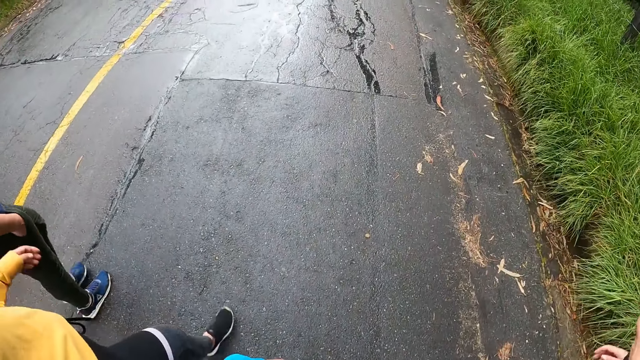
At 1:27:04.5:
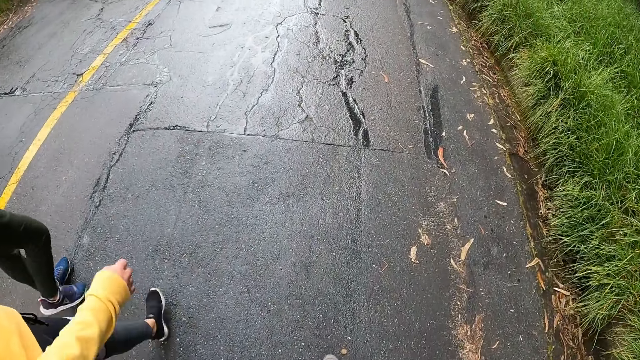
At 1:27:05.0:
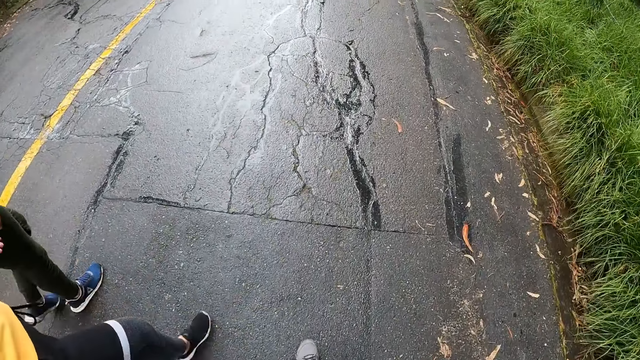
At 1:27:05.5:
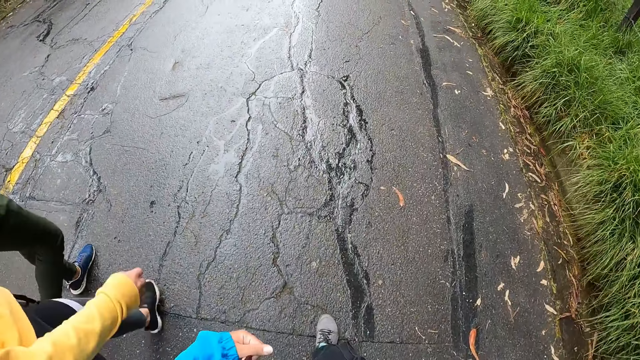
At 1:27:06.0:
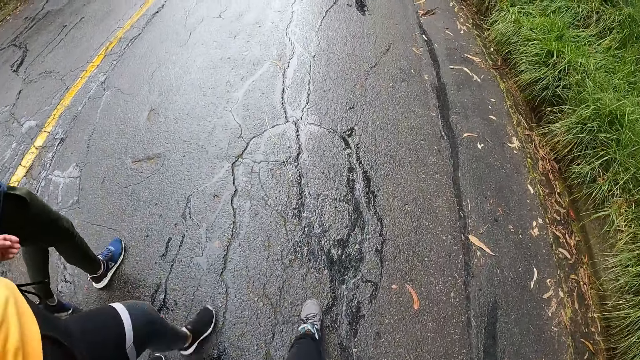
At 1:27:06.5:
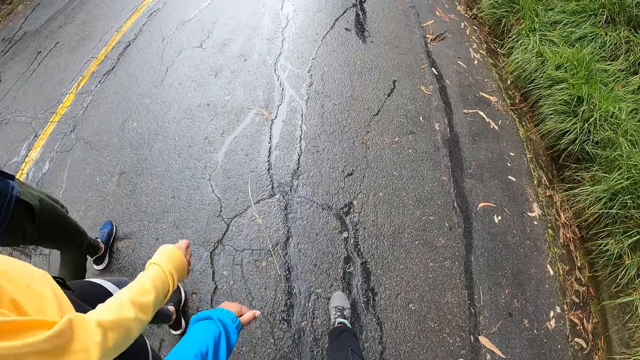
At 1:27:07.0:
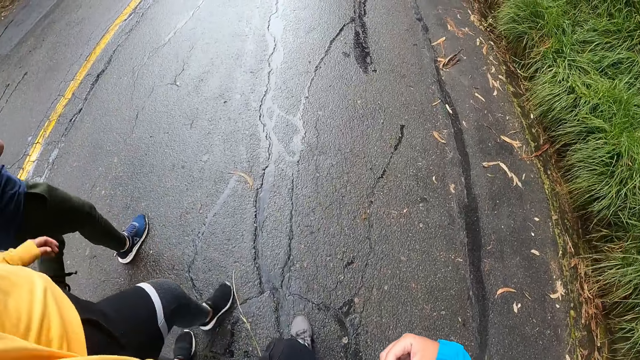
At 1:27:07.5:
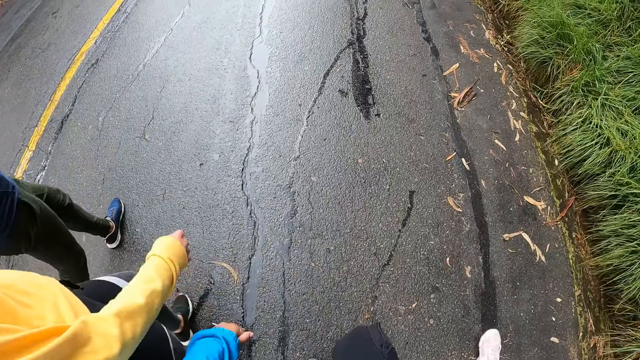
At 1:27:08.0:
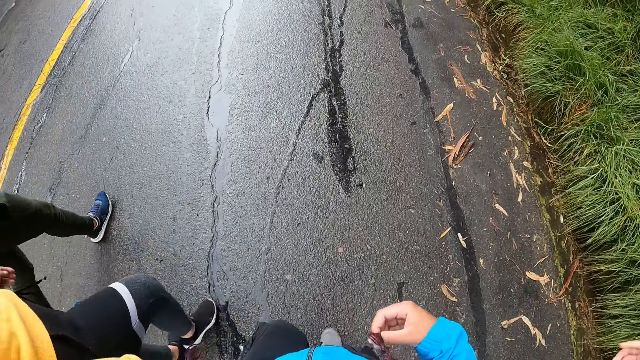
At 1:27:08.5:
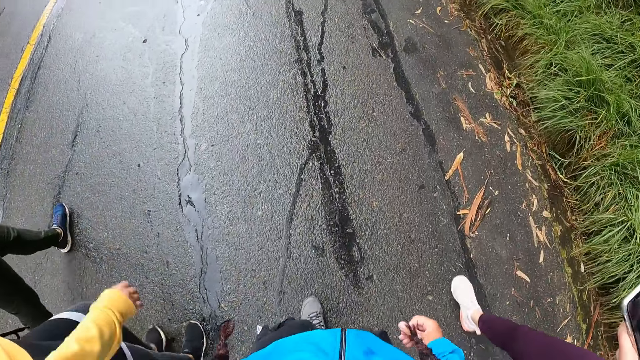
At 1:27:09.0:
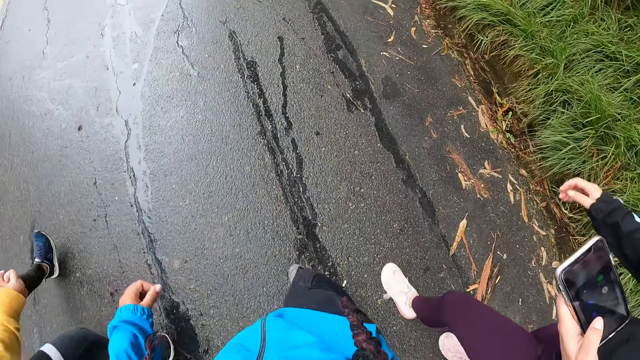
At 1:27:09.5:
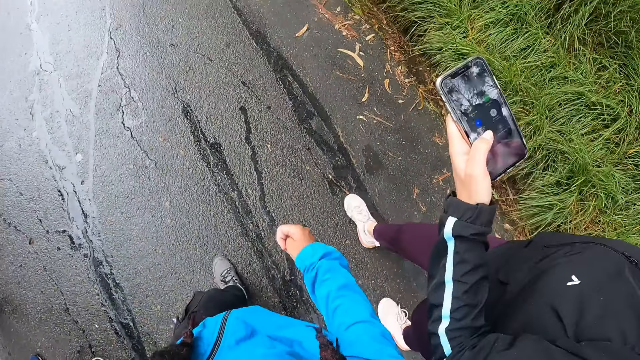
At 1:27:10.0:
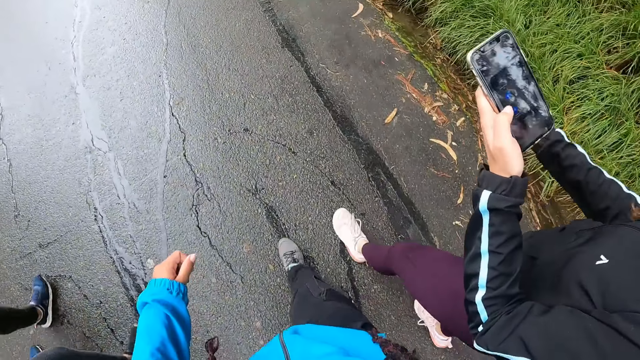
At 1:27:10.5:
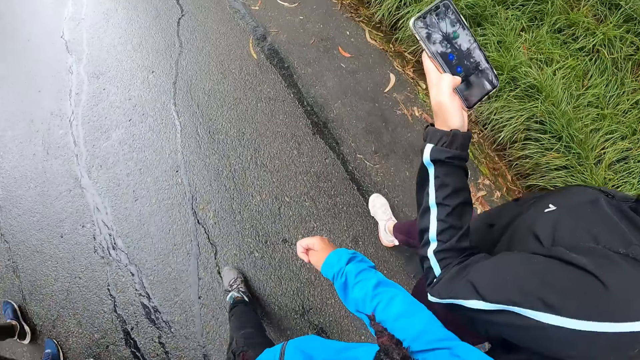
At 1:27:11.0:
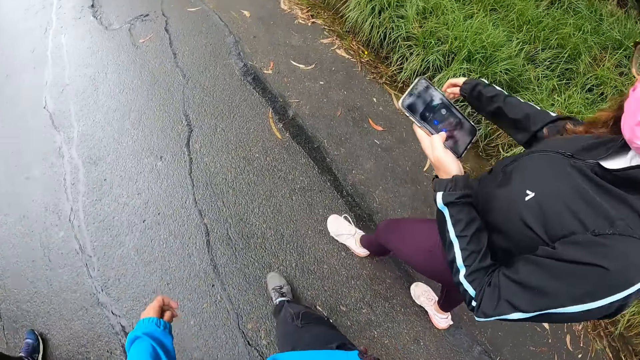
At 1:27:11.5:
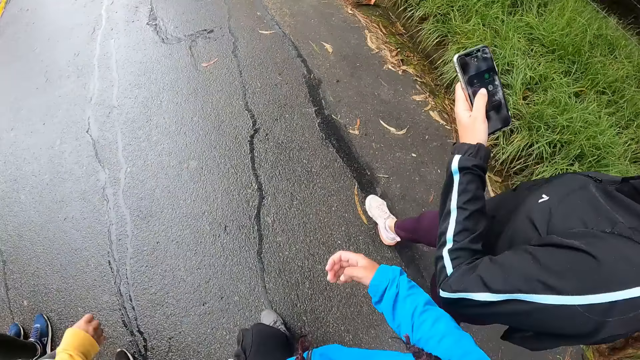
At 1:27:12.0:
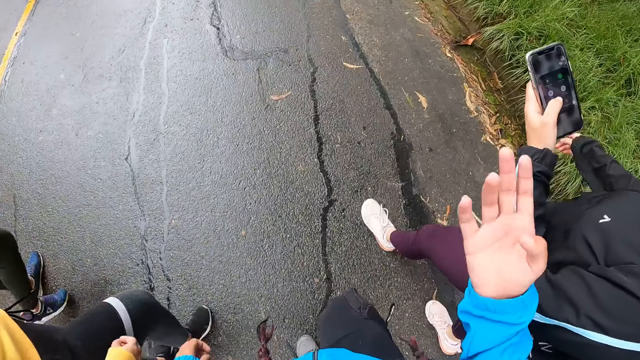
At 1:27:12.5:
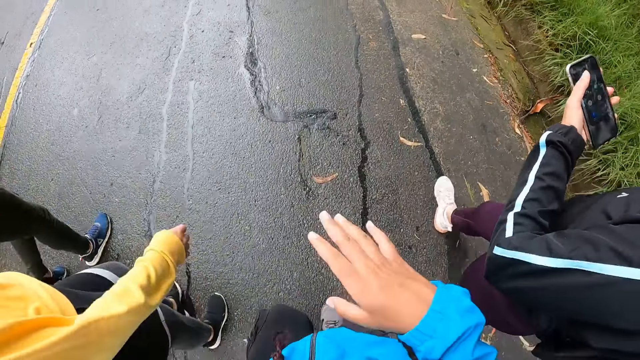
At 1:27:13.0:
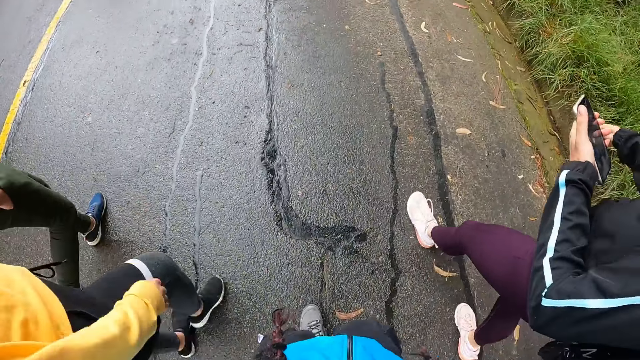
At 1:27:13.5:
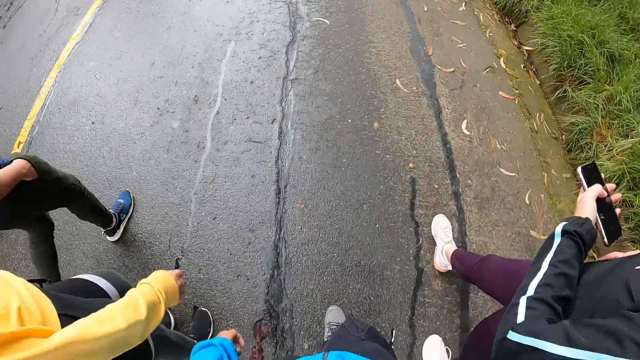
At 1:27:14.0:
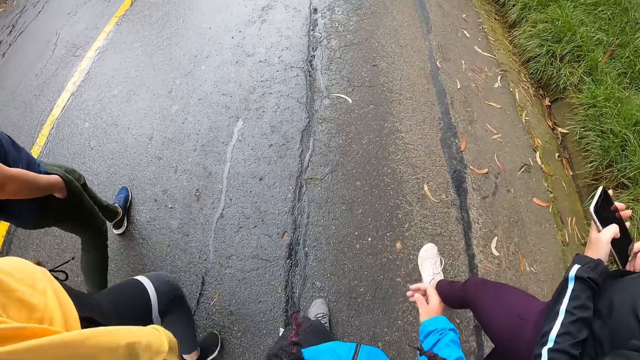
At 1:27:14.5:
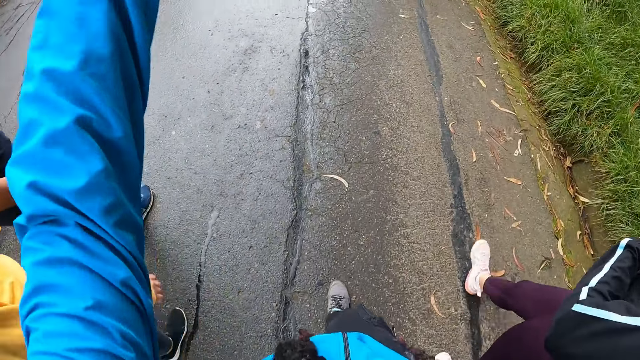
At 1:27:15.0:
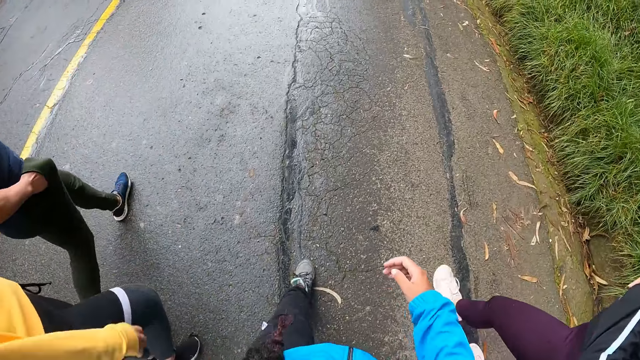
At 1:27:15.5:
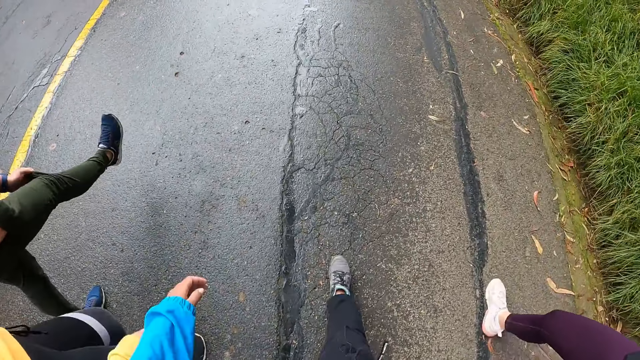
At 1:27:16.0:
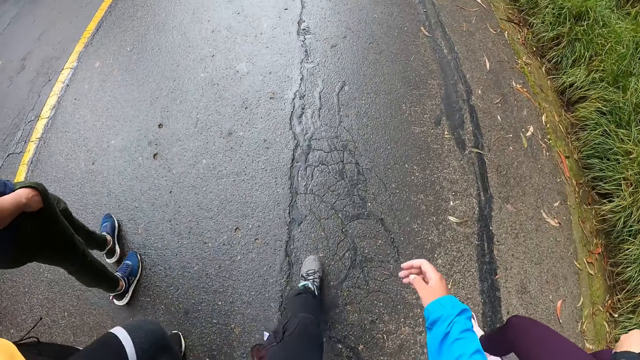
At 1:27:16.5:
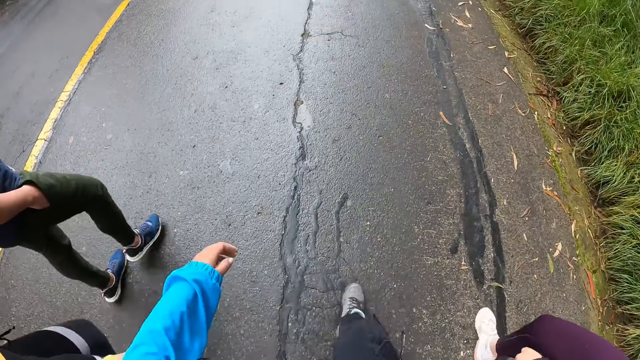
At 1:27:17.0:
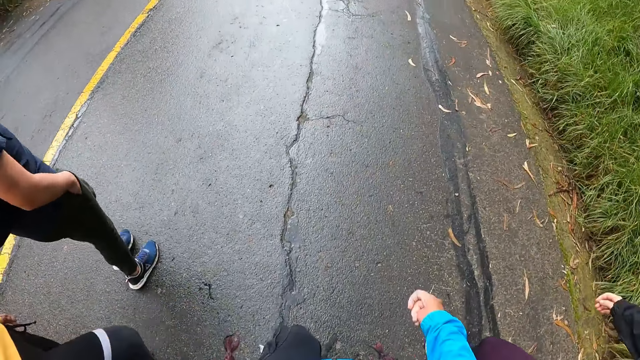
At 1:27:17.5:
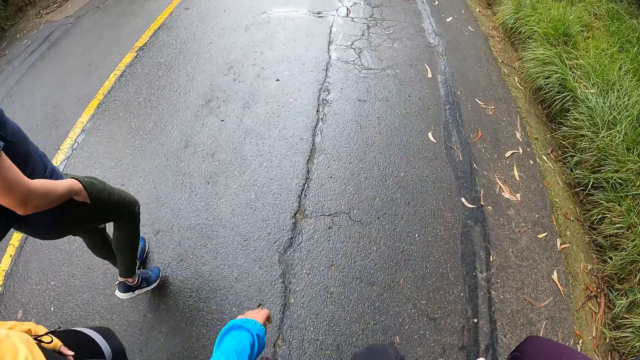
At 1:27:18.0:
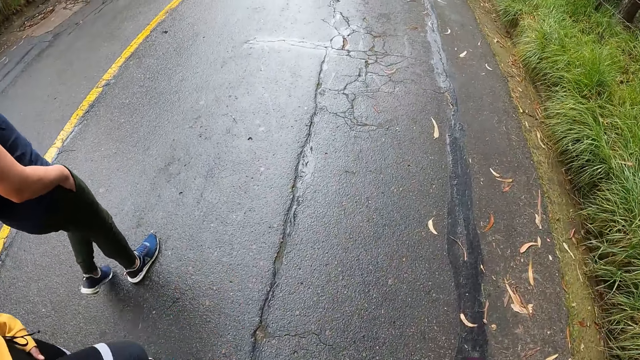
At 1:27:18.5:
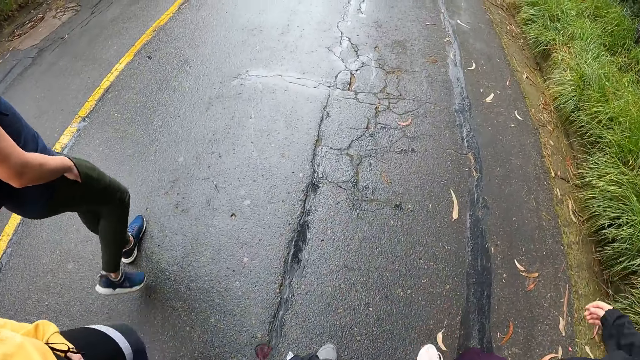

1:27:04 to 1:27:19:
The woman operates the phone in her left hand with her left hand. She inserts the phone into the waist purse with her left hand. The camera wearer lifts up the hand and walks along the road.

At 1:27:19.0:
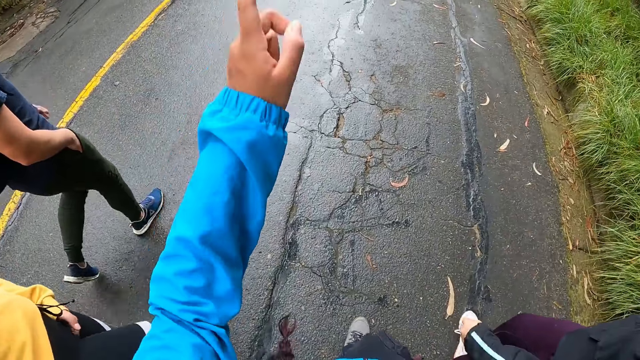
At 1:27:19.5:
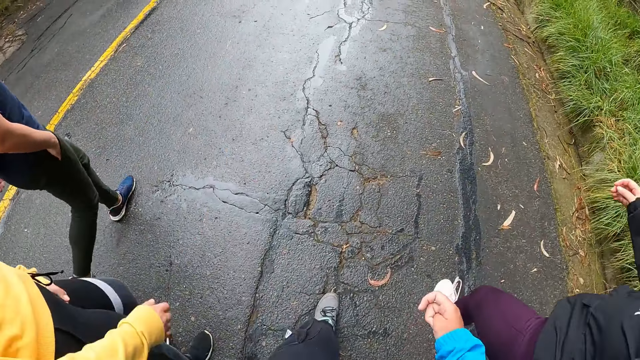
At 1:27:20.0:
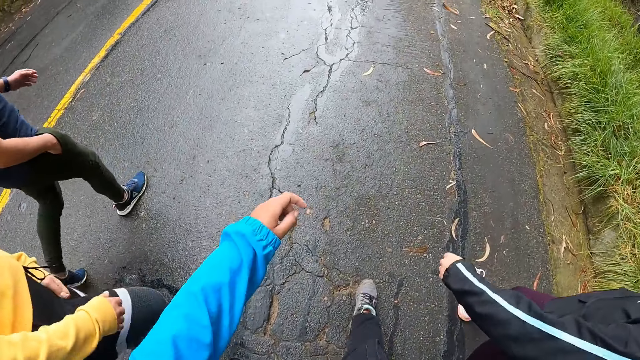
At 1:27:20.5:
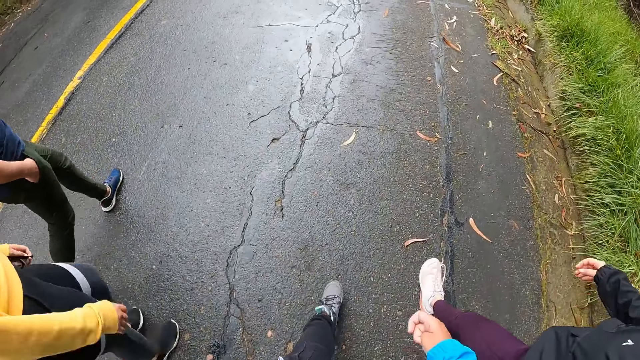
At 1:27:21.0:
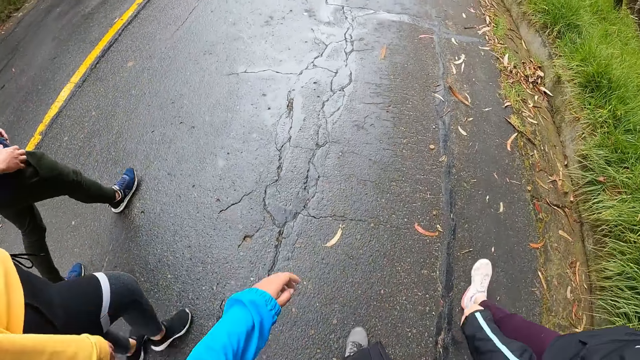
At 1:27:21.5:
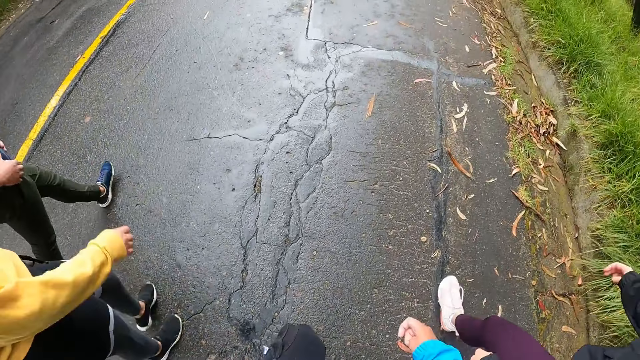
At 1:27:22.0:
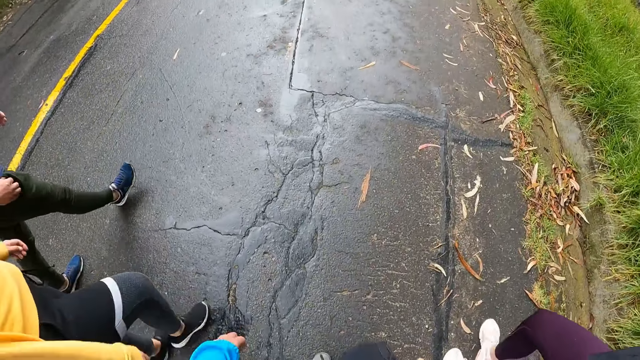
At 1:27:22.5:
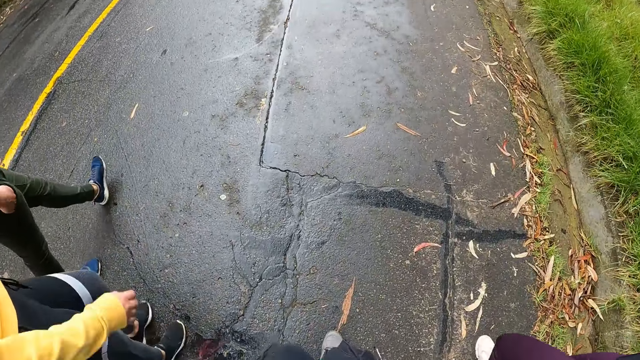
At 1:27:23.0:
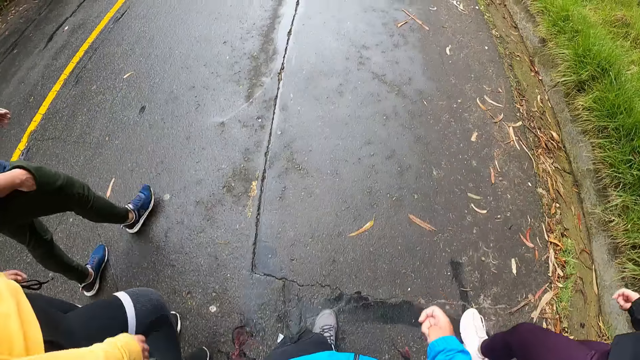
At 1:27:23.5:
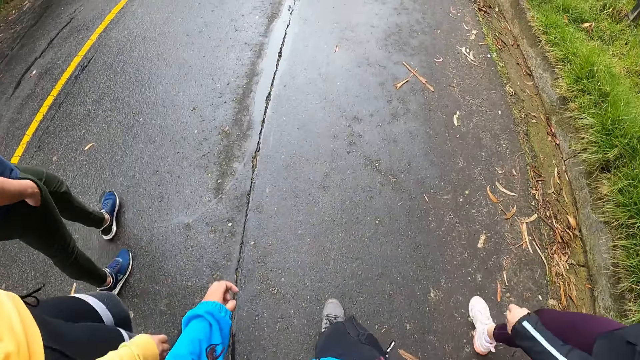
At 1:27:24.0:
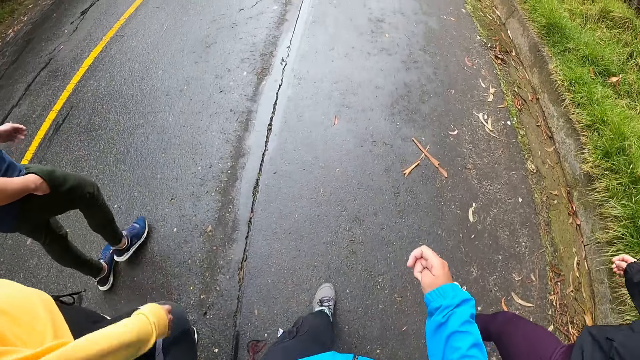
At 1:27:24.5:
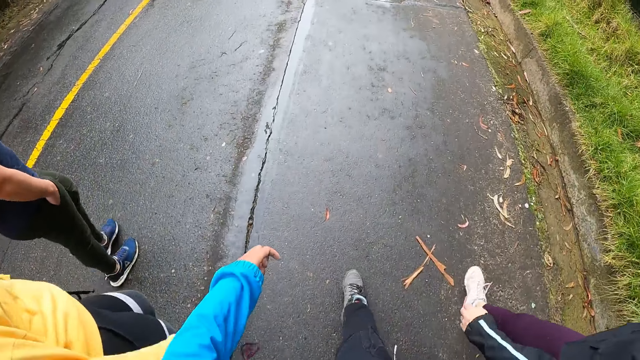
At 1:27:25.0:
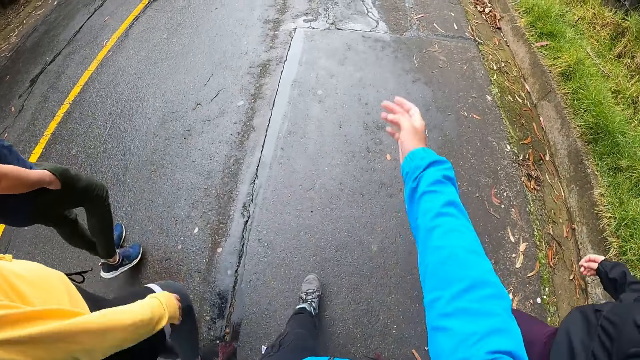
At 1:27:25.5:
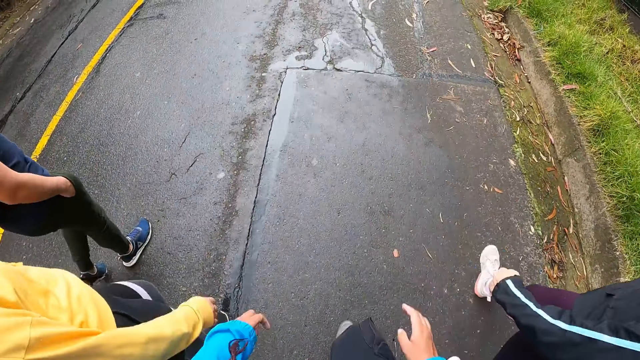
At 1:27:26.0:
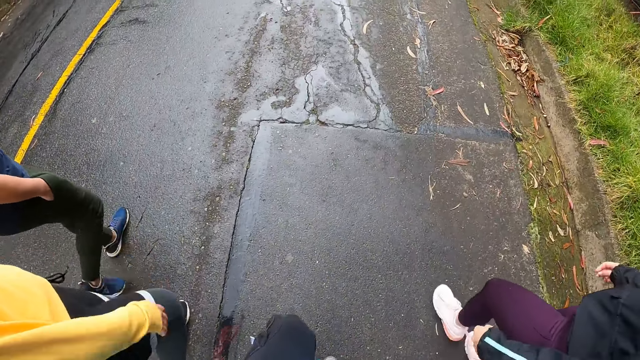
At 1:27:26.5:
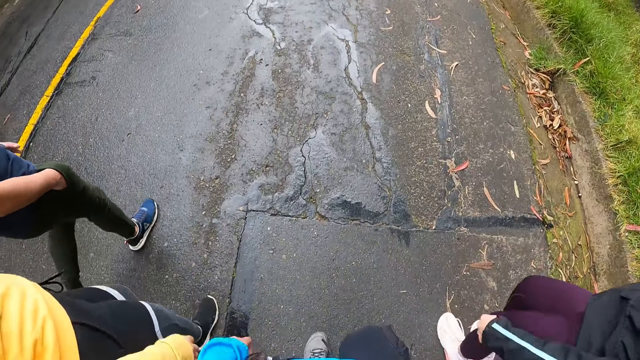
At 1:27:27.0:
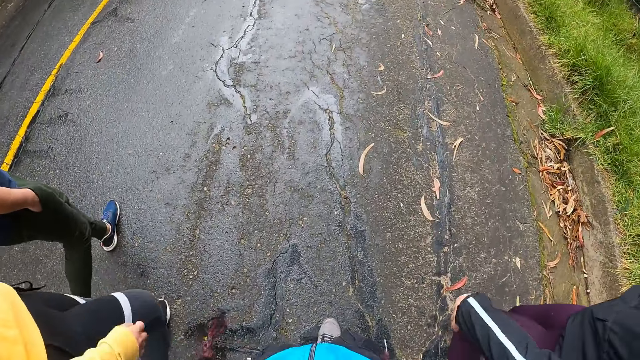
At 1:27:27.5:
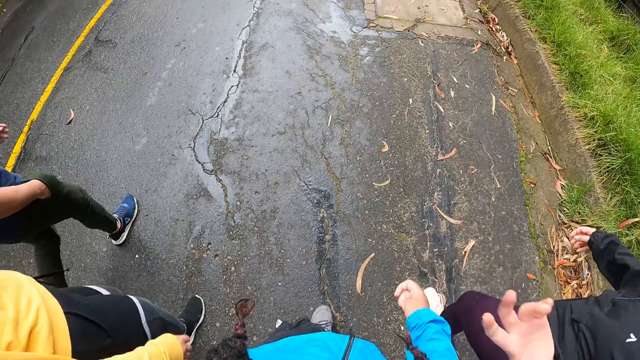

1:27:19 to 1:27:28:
The camera wearer lifts up the hand and walks along the road.
